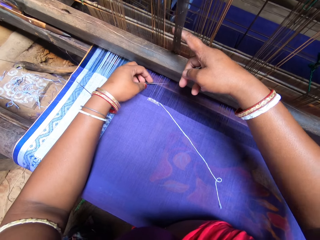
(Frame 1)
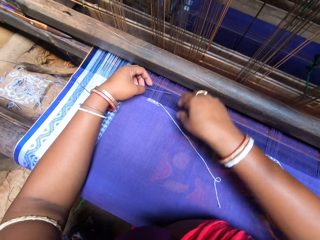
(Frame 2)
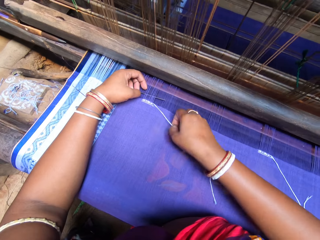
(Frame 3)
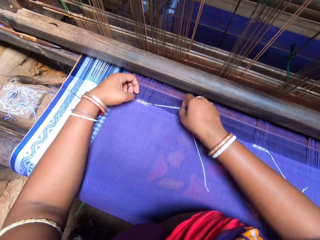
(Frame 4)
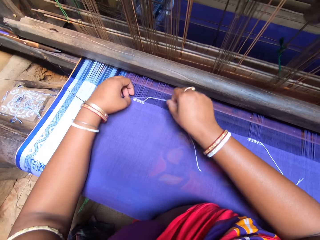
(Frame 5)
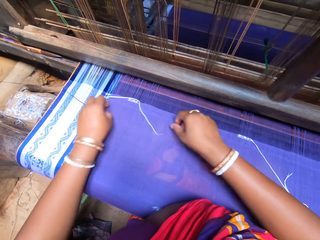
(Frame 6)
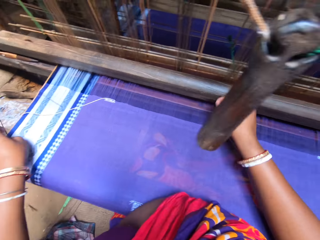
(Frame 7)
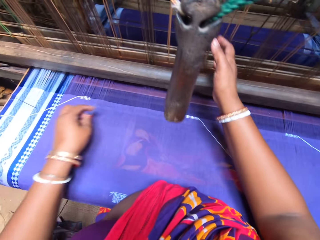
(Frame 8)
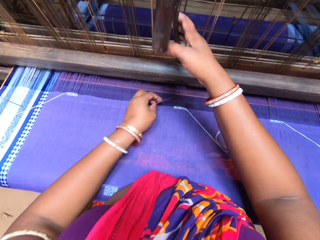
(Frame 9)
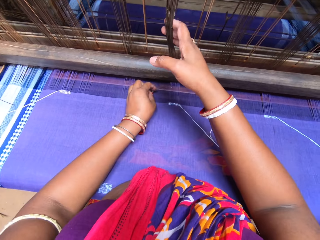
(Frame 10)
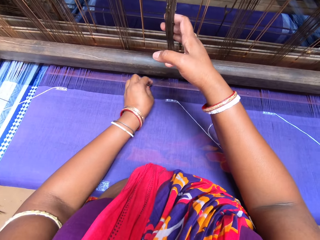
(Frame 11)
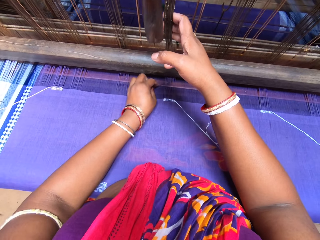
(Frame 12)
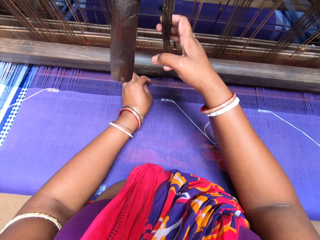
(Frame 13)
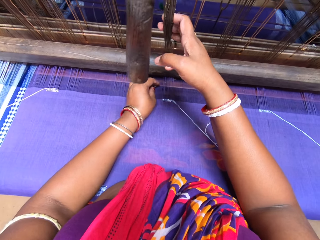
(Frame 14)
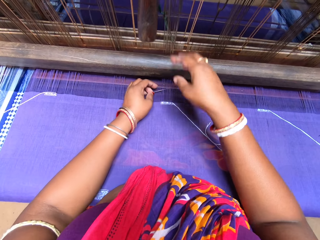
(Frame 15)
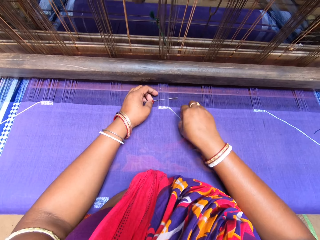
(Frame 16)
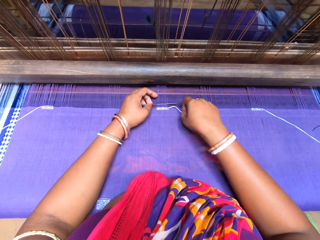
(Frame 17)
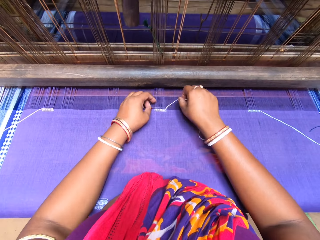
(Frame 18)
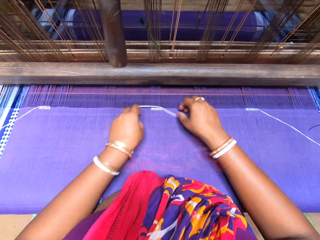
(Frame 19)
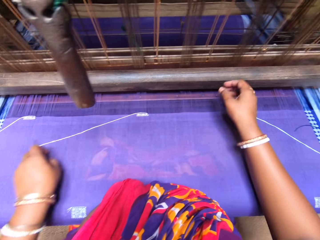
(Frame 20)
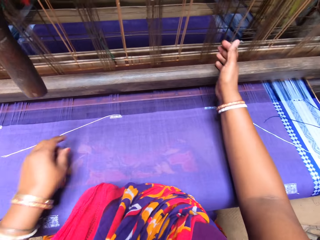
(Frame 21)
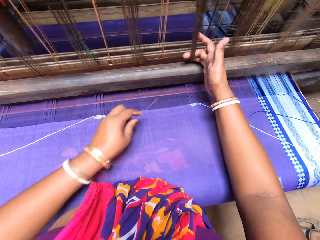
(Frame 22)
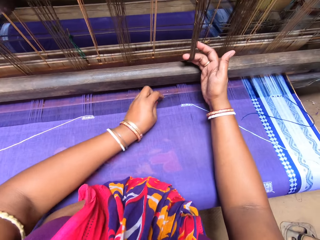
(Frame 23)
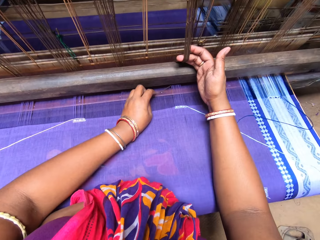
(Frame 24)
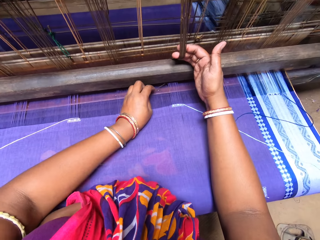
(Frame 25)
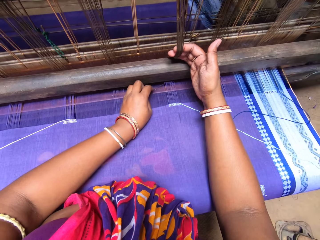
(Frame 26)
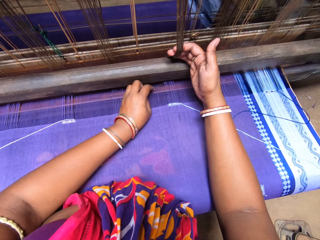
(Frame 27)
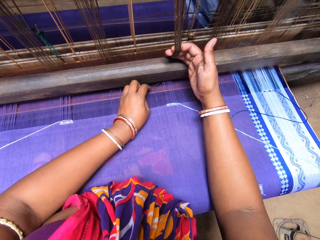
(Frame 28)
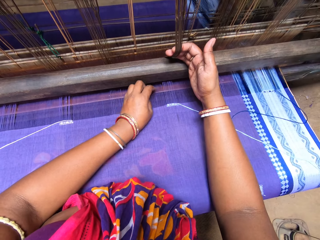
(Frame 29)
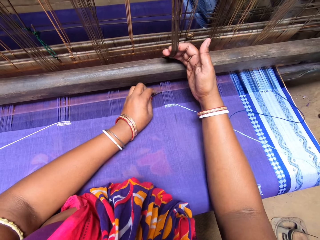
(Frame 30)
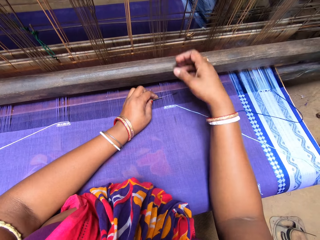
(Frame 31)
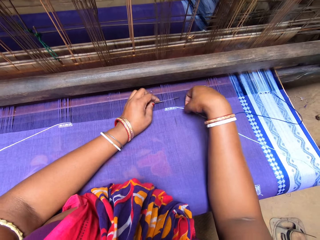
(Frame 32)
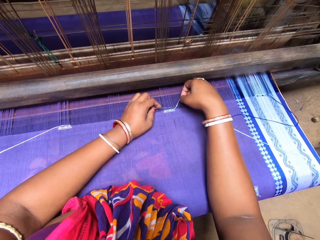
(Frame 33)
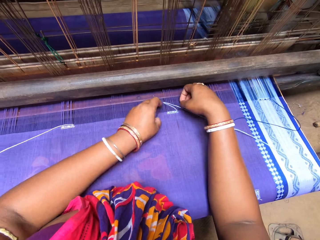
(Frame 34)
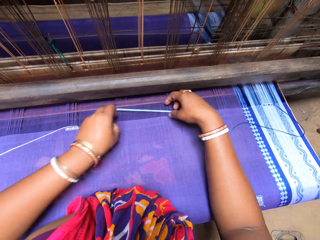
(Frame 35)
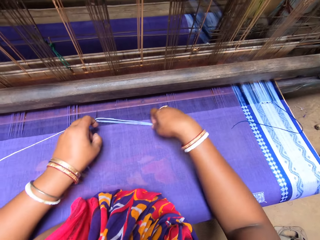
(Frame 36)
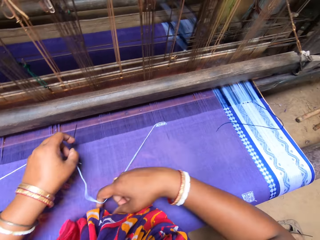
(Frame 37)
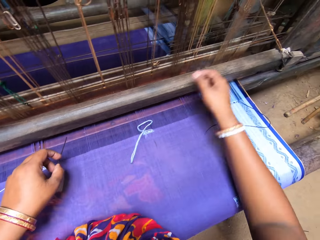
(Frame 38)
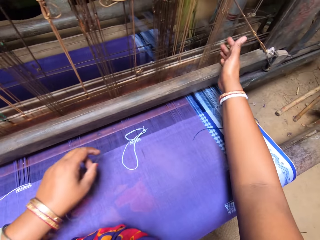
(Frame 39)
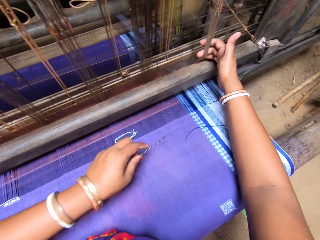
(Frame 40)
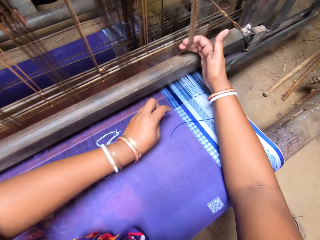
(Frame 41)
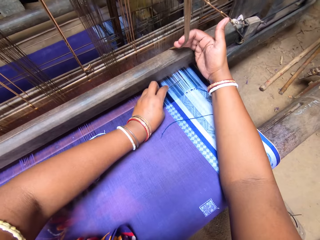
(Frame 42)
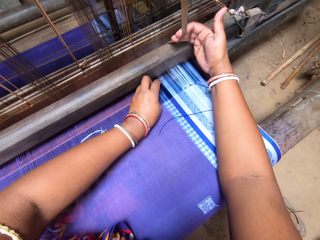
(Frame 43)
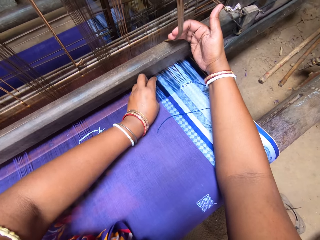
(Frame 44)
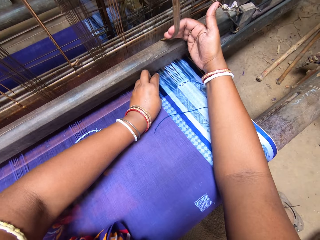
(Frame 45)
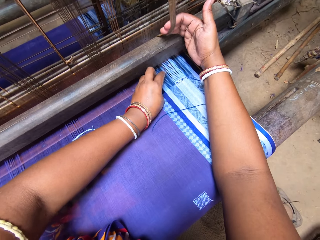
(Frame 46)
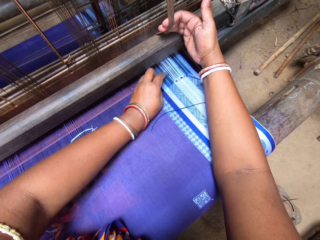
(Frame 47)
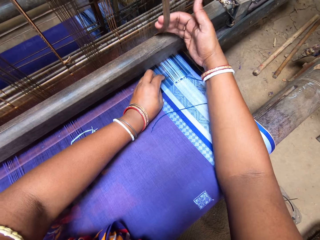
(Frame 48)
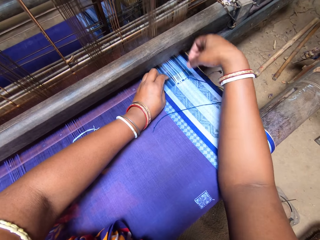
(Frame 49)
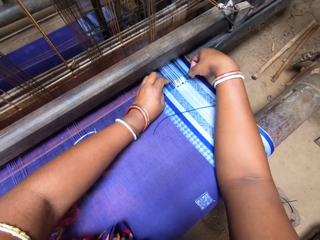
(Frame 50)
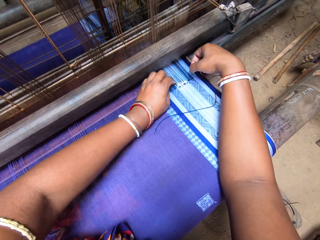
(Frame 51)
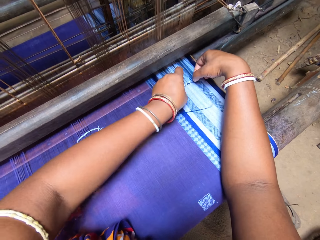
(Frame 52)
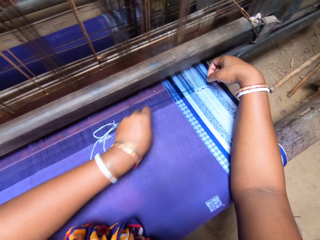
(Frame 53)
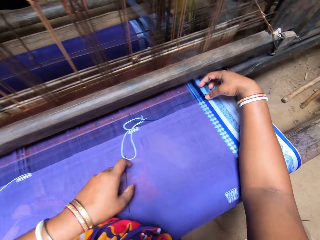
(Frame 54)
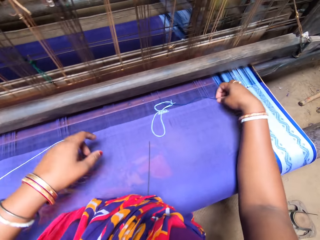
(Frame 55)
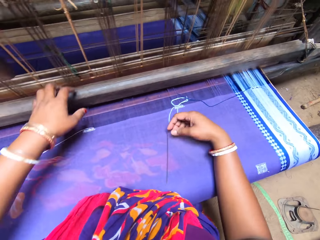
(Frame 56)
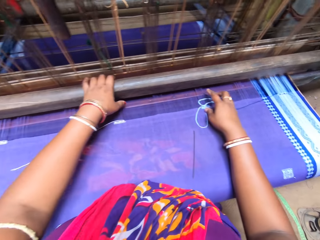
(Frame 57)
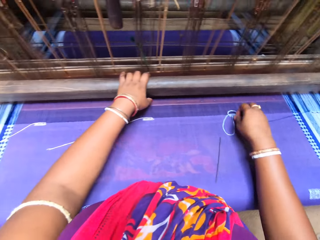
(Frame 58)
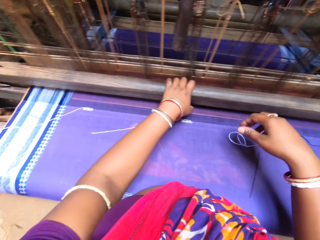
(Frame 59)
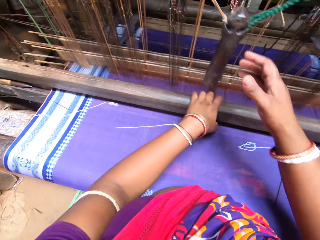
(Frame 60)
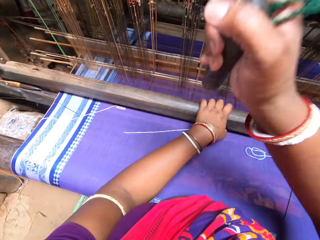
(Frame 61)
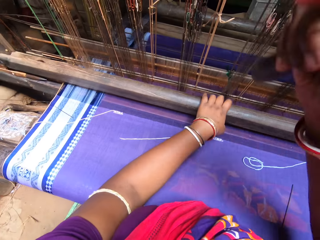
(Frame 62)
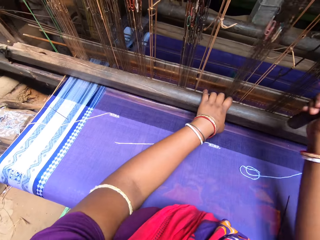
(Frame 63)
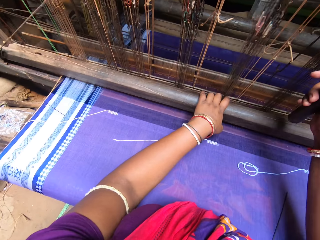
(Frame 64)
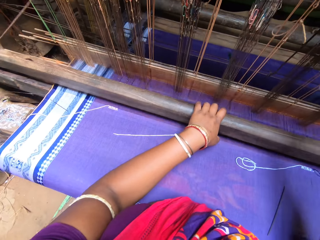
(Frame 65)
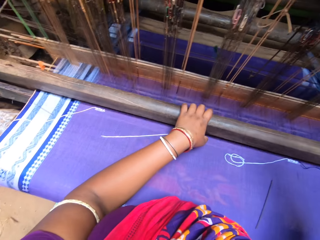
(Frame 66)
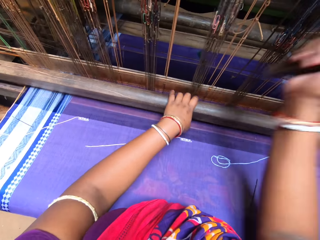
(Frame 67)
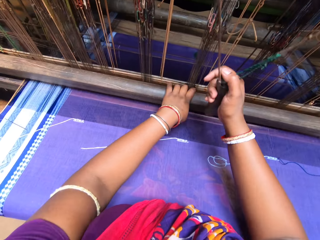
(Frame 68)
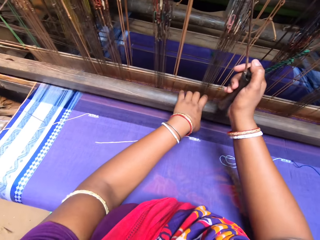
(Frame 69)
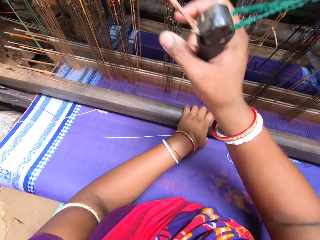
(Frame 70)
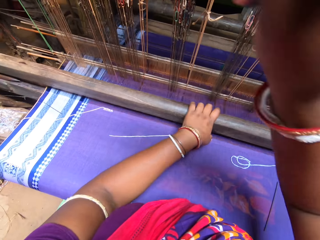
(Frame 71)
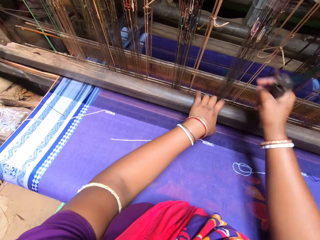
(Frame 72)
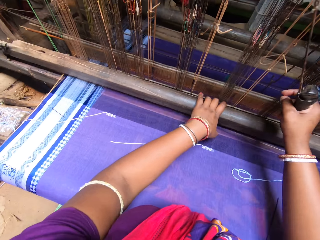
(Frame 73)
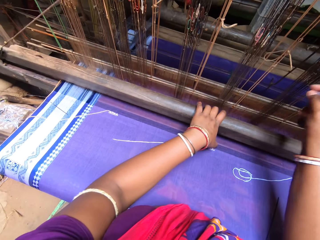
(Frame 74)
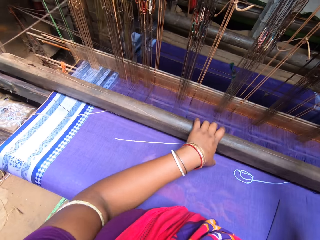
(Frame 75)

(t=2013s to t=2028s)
The camera wearer picks up the double length thread from the cloth with her right hand. She adjusts the position of the thread. She fixes the double length thread inside the warp with the needle in her left hand. She pulls the reed or heddles with her right hand. She puts the needle inside the warp yarns with her left hand. She picks up the double length thread from the cloth with her right hand and fixes the double length thread inside the warp with the needle in her left hand. She adjusts the position of the thread. She pulls the reed with her right hand. She puts the needle inside the warp with her left hand. She picks up the double length thread from the cloth with her right hand. She adjusts the position of the thread. She fixes the double length thread inside the warp with the needle in her left hand. She pulls the reed with her right hand. She puts the needle inside the warp with her left hand. She fixes the double length thread inside the warp with the needle in her left hand. She adjusts the position of the thread. She throws the needle on the cloth with her left hand. She pulls the beater with her left hand. She adjusts the double length thread in the warp towards her with her right hand. She pulls the grip with her right hand. She weaves with the loom.

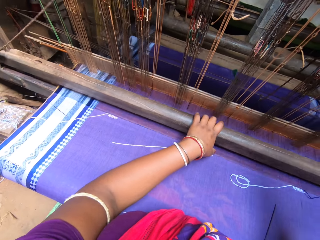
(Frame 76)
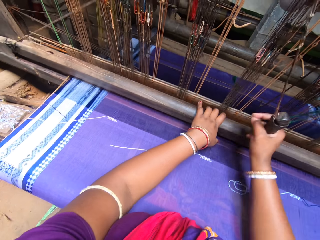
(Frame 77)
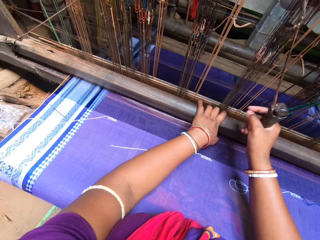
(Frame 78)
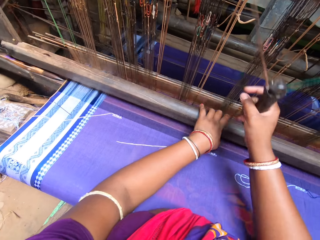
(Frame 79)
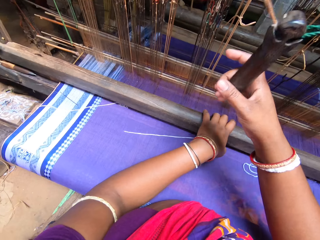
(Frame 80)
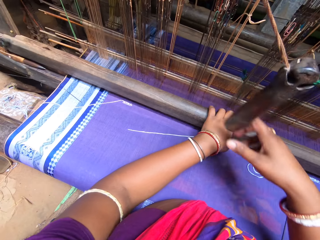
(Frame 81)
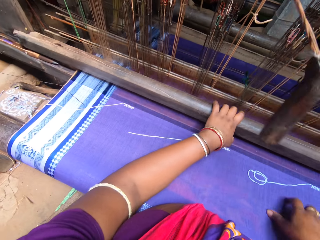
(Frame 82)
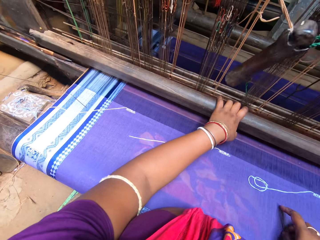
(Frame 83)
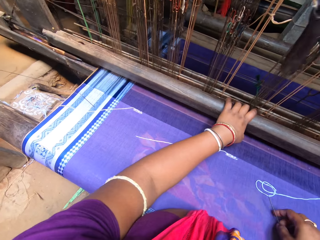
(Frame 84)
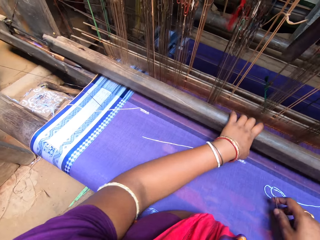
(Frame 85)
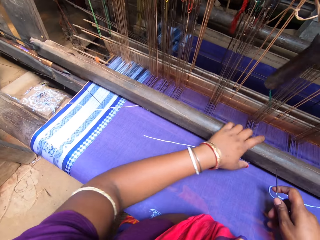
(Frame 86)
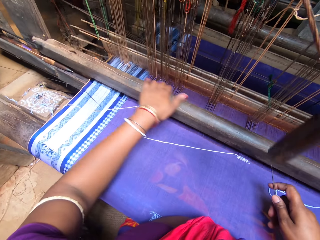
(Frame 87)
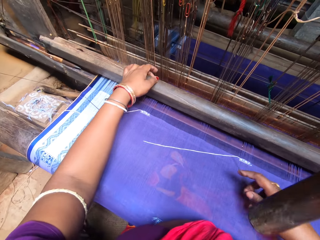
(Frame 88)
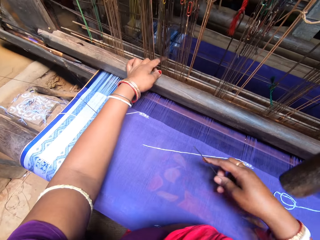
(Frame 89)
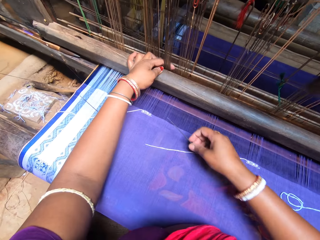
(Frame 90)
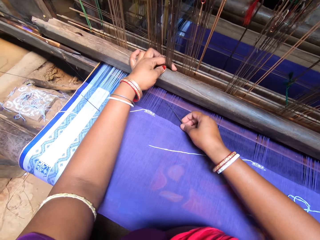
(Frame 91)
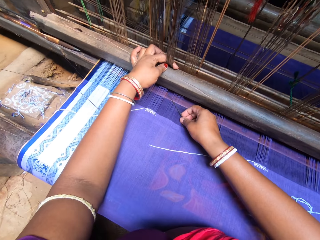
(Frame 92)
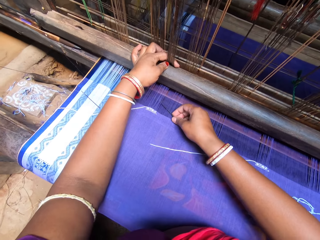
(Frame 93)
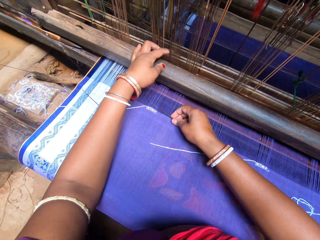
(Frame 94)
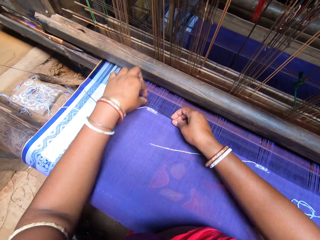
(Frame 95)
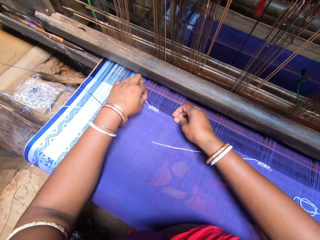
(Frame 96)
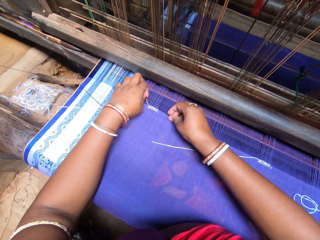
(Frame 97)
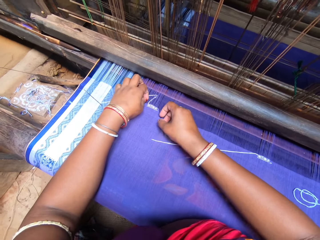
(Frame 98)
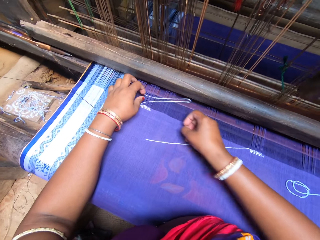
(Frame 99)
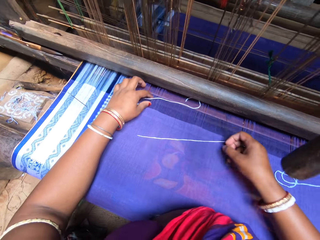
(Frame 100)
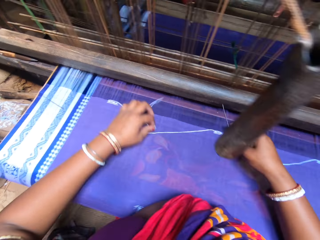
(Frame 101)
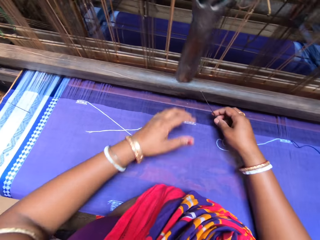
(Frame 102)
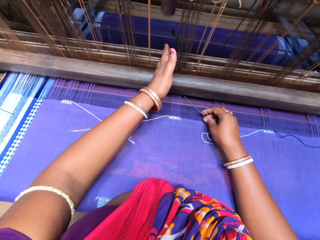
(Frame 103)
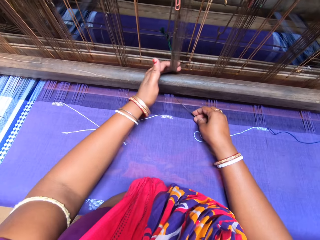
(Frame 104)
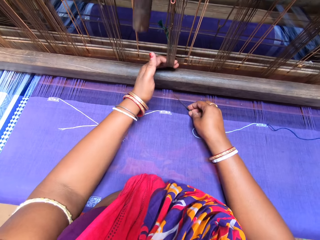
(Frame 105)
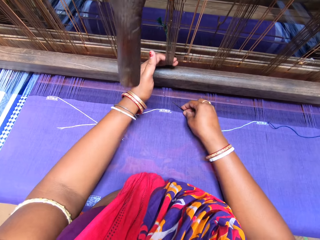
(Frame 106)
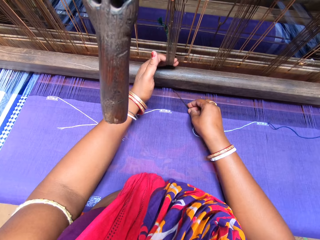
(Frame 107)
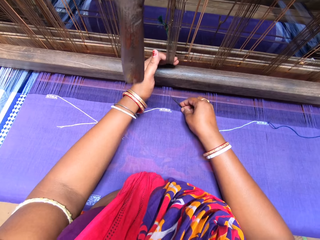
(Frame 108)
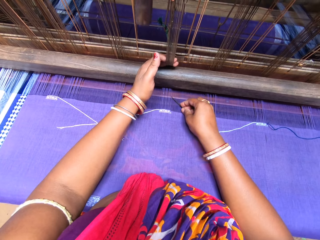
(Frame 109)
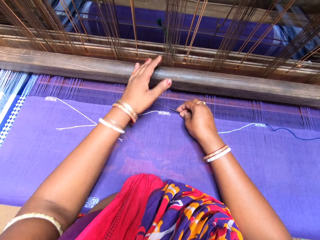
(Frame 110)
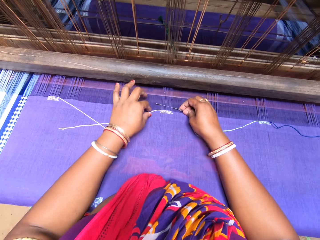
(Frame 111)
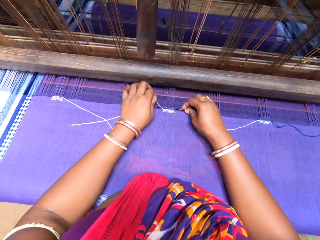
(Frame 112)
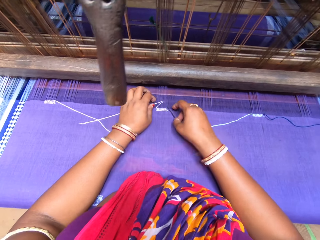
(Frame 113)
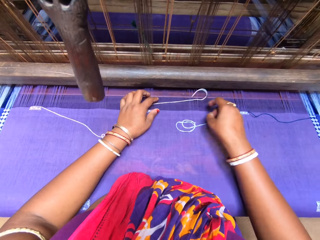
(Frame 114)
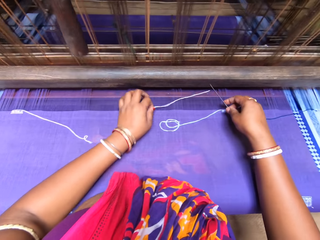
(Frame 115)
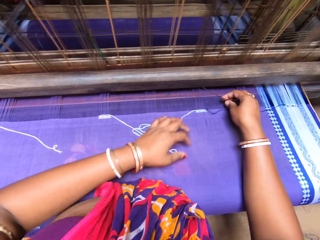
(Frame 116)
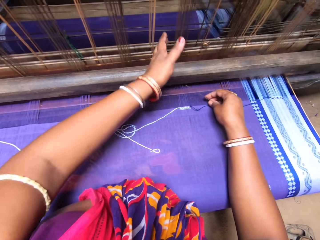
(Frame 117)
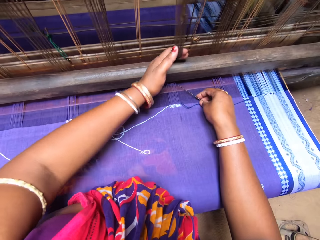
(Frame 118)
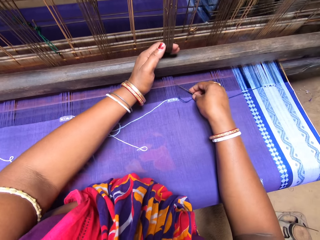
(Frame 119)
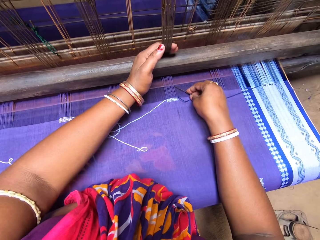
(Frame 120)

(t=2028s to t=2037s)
The camera wearer picks up the needle from the cloth with her right hand. She pulls the reed or heddles with her left hand. She puts the needle inside the warp yarns with her right hand. She picks up the double length thread from the cloth with her left hand. She adjusts the position of the thread. She fixes the double length thread inside the warp with the needle in her right hand. She pulls the reed with her left hand. She puts the needle inside the warp with her right hand. She picks up the double length thread from the cloth with her left hand. She adjusts the position of the thread. She fixes the double length thread inside the warp with the needle in her right hand. She pulls the reed with her left hand. She puts the needle inside the warp with her right hand.
